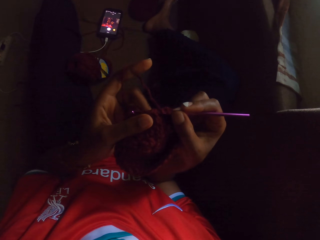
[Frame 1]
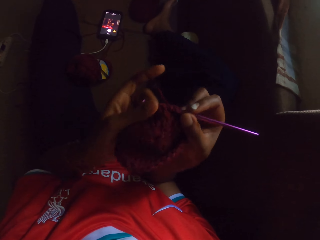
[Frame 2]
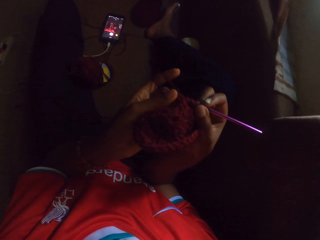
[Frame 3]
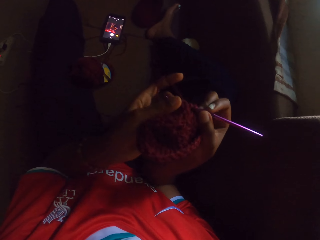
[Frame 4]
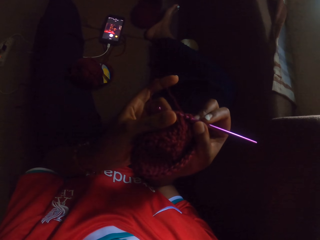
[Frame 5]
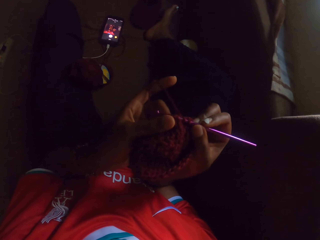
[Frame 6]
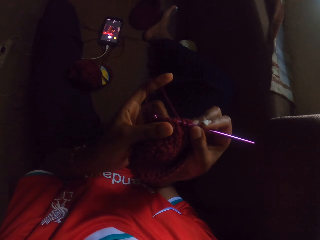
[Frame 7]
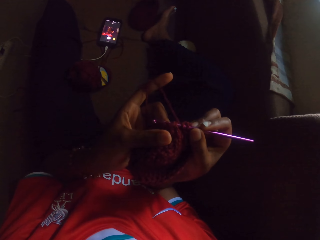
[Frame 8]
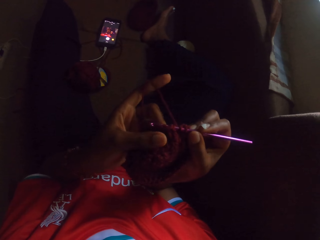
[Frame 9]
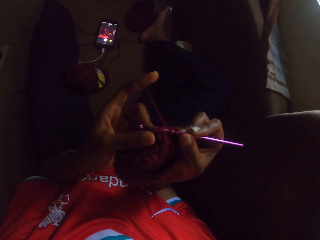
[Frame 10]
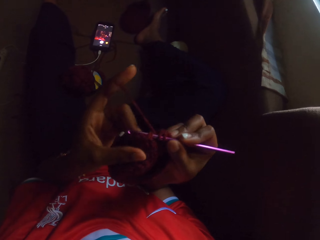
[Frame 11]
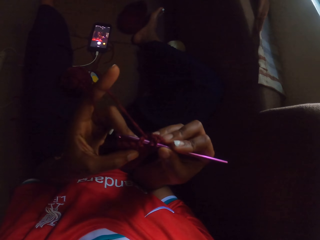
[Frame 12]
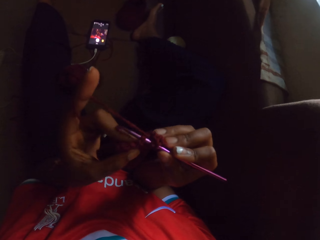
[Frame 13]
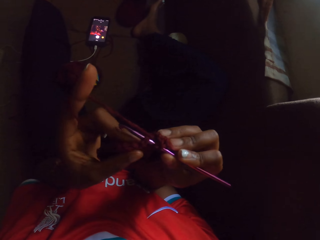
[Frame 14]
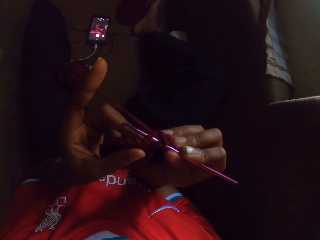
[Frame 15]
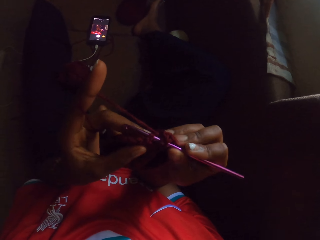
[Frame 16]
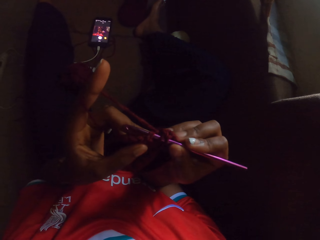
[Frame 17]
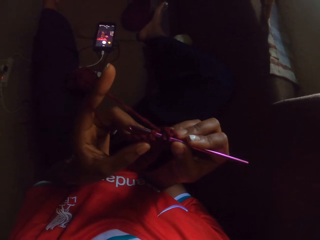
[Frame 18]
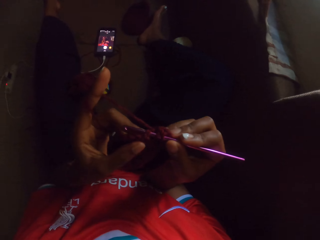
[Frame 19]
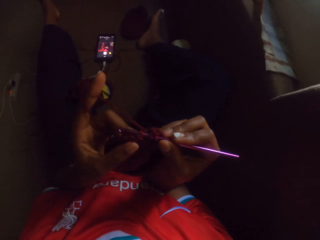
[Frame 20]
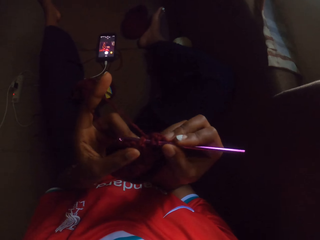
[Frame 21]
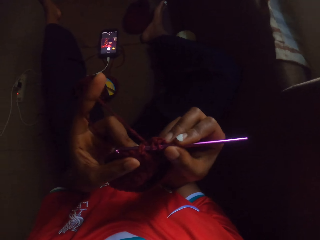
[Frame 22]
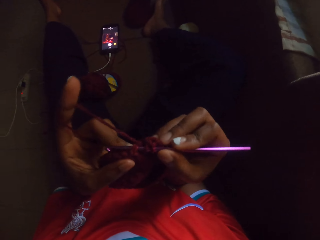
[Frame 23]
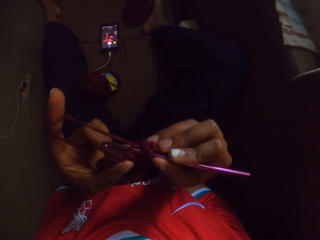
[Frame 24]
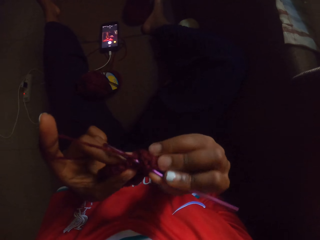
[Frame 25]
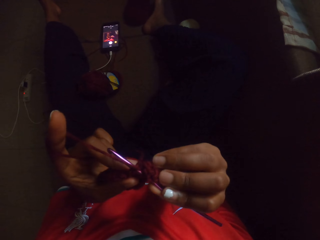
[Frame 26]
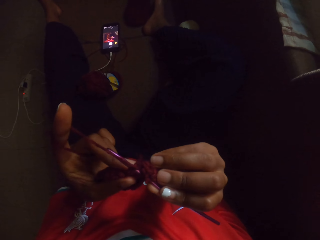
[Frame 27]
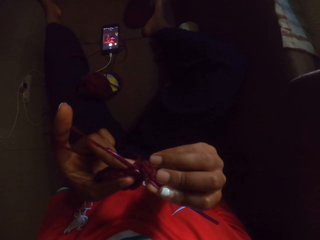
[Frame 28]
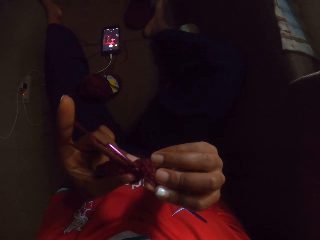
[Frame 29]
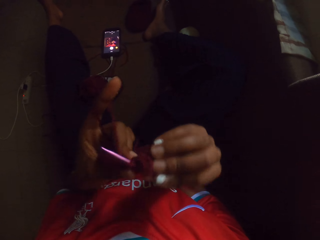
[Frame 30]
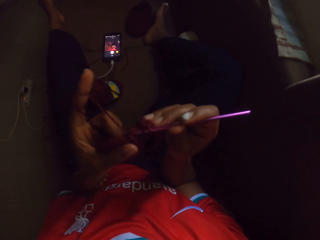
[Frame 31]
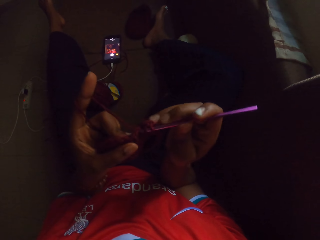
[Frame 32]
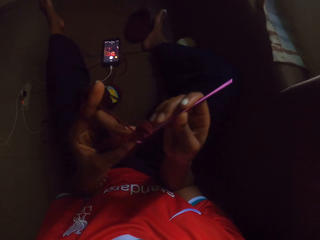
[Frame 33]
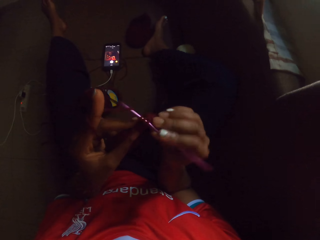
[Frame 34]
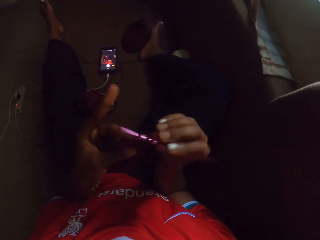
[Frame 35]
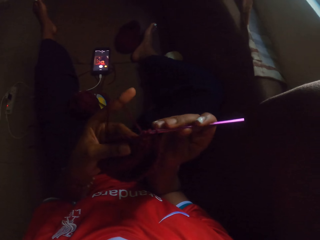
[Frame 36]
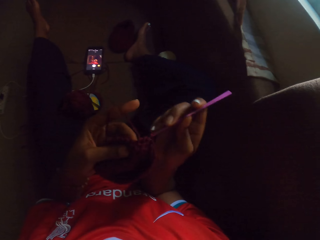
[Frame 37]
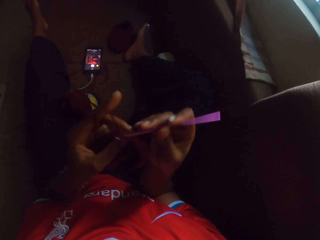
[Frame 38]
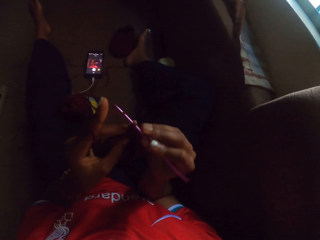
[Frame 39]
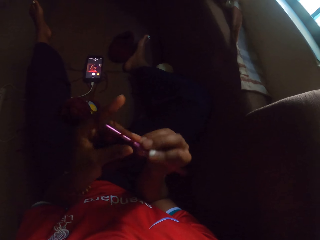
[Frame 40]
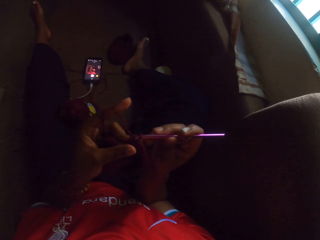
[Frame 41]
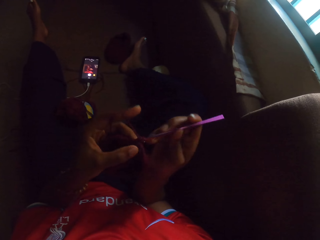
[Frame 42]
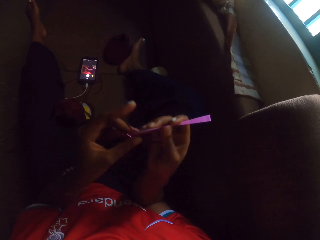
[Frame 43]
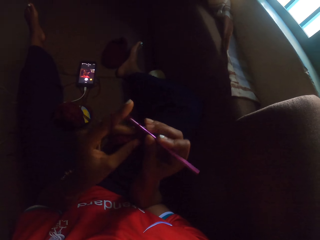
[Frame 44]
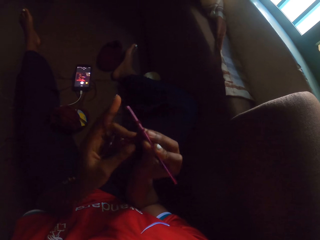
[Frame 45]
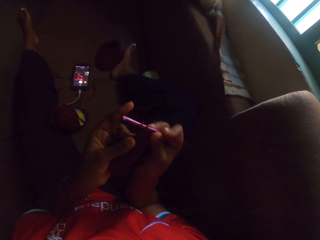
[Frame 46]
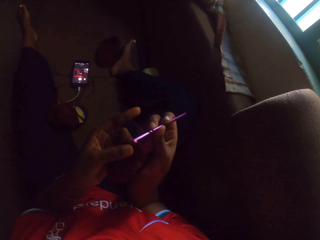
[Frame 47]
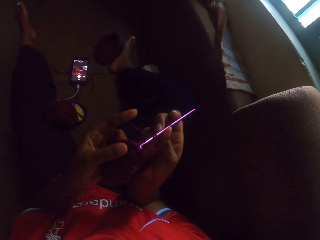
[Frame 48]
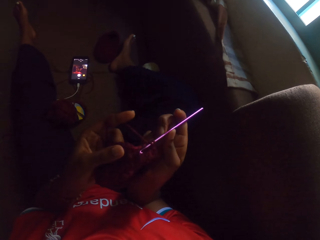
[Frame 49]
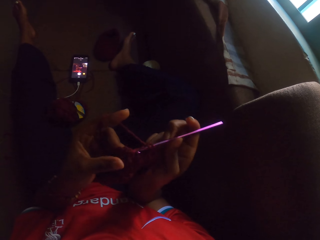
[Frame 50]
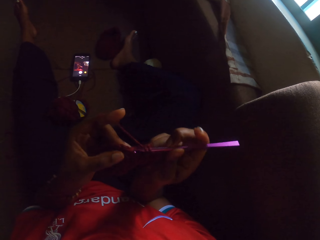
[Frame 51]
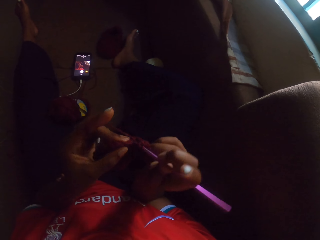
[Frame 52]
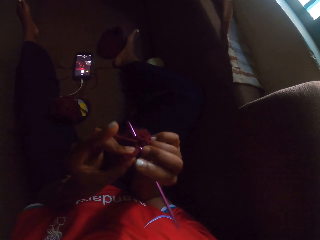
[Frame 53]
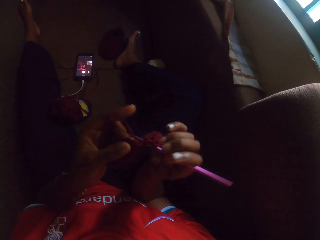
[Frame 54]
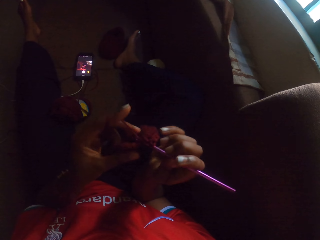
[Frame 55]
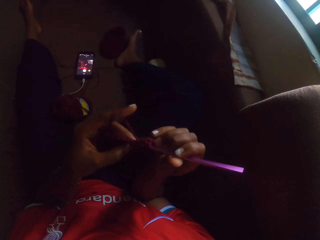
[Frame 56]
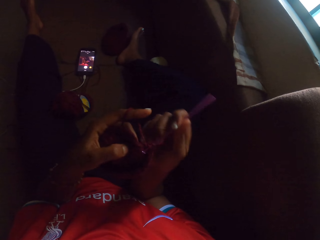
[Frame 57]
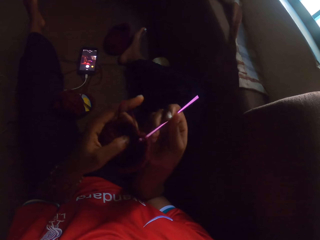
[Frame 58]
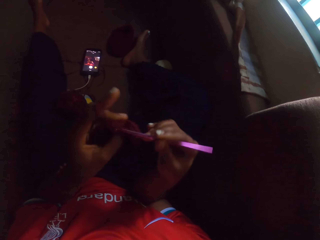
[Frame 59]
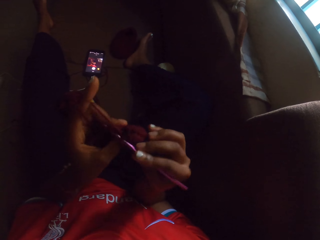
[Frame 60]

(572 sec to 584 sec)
The camera wearer crochets a fabric.

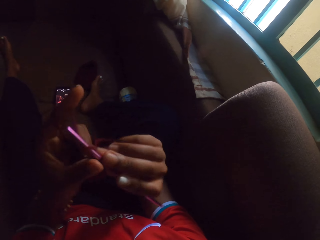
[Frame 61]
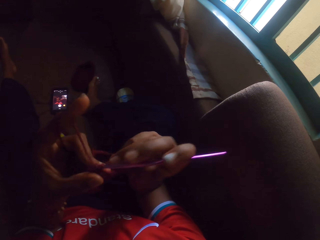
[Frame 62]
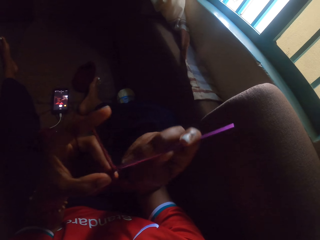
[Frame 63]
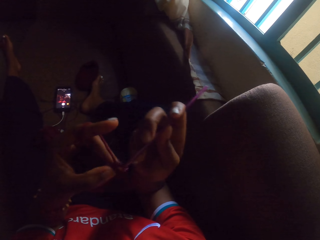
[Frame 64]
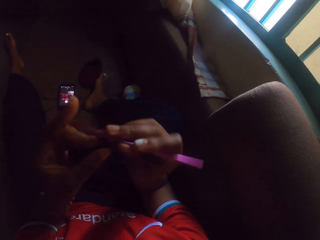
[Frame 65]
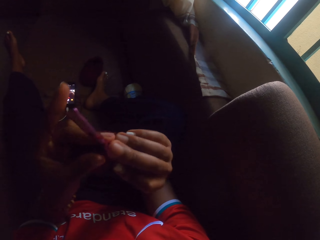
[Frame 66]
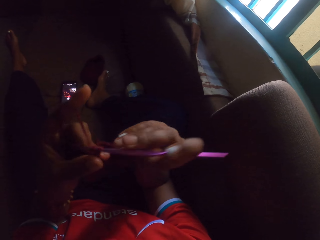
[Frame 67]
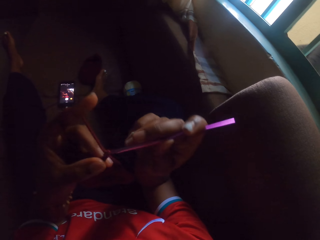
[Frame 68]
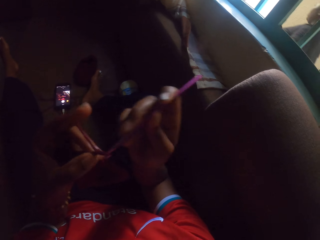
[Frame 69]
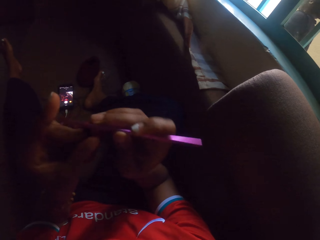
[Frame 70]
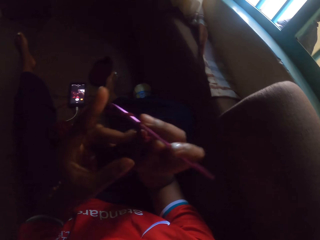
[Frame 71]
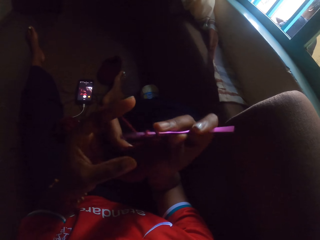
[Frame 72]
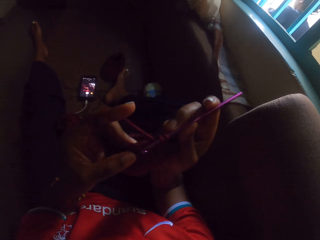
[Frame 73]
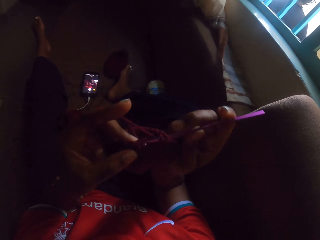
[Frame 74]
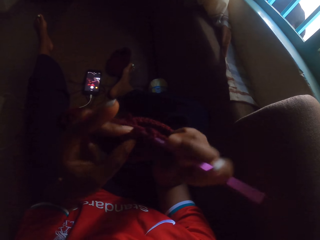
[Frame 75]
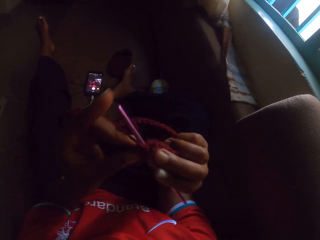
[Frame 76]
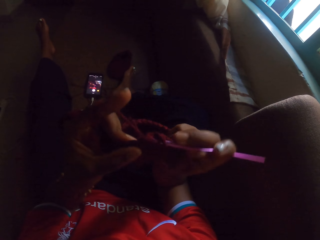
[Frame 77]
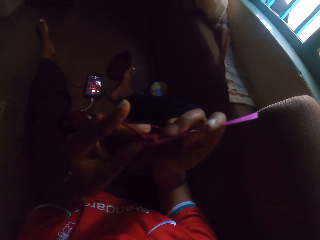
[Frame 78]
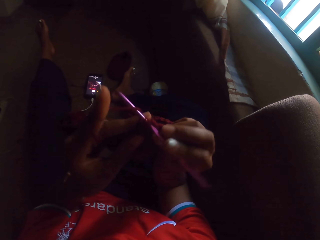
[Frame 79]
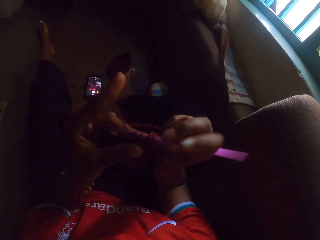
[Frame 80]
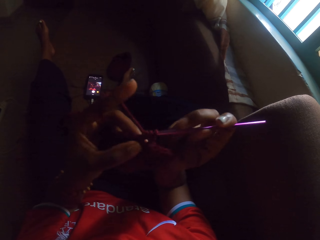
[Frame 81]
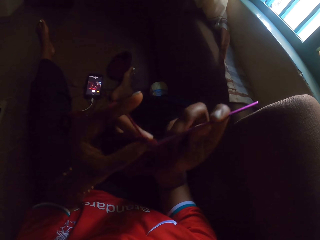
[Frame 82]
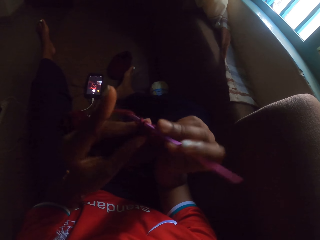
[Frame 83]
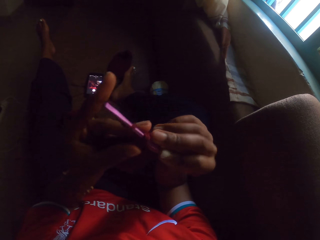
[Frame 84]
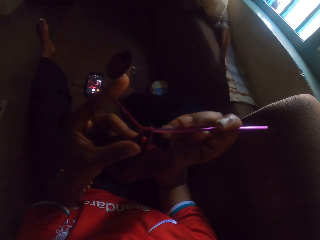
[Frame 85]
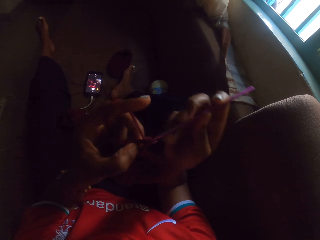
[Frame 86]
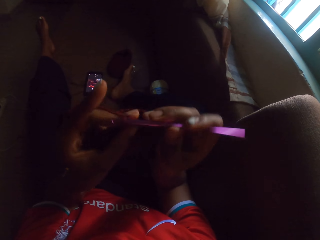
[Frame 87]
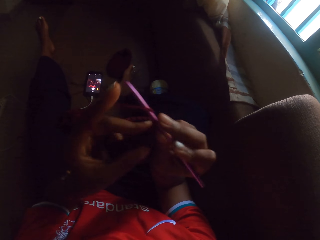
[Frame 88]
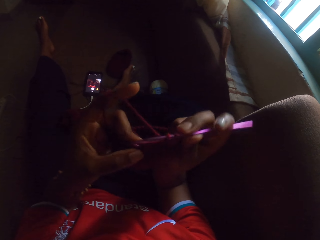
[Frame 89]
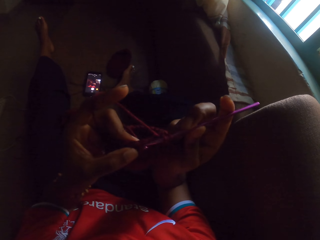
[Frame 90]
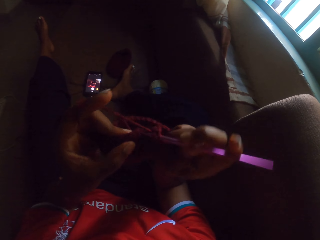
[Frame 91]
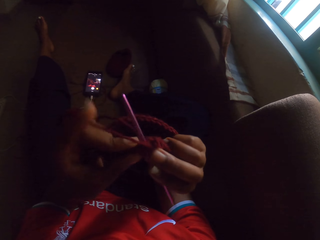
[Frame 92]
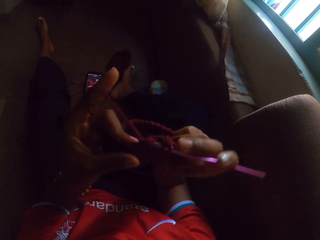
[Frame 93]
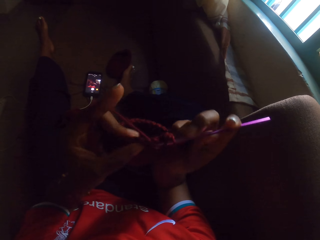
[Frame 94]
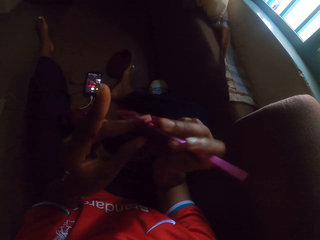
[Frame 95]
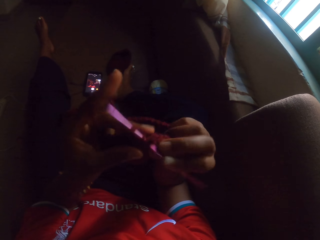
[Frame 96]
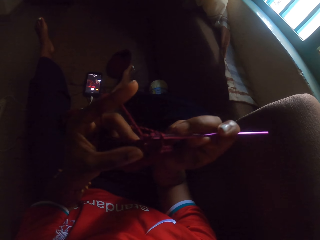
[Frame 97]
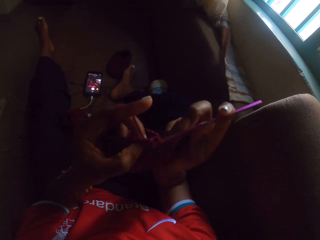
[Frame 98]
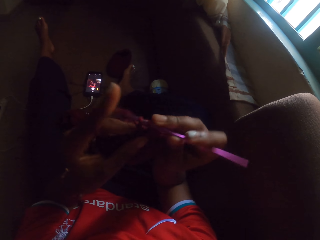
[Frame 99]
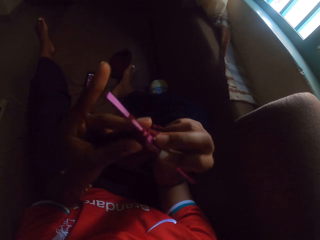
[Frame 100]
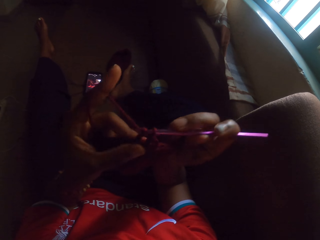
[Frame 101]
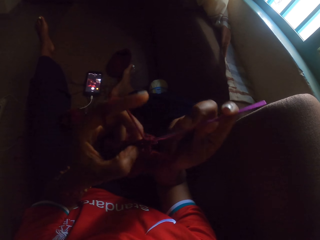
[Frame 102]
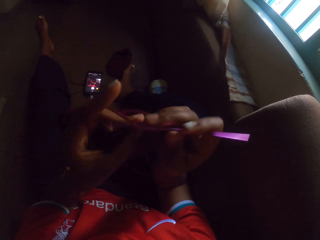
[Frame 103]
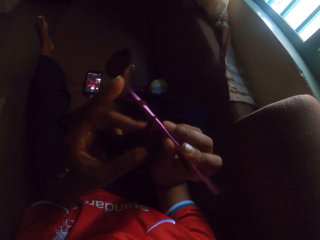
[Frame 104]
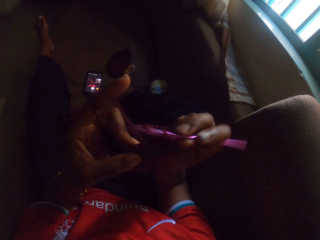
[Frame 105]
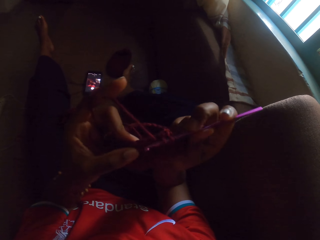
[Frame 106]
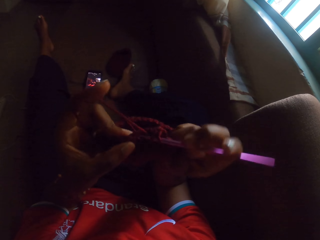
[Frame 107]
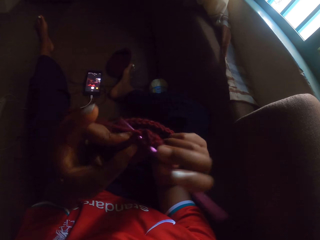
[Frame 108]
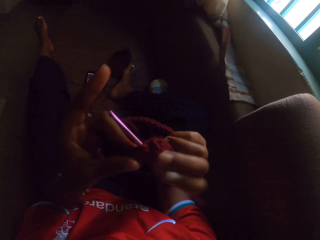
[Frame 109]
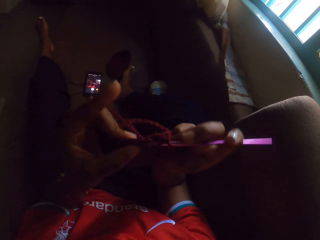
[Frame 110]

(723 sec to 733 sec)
A woman walks past the camera wearer. The camera wearer crochets a fabric.
